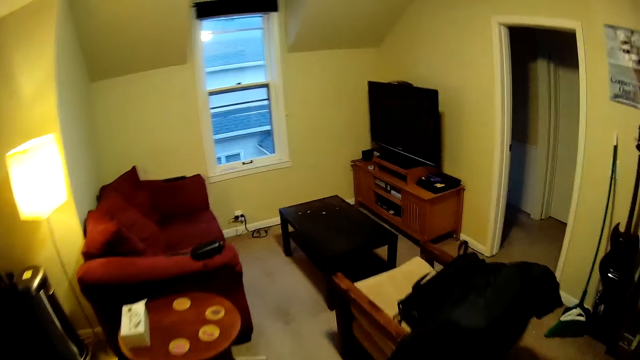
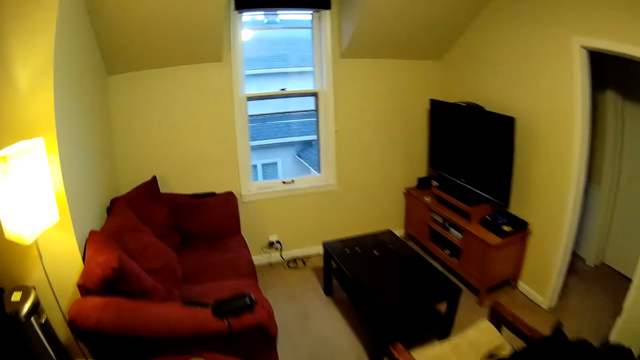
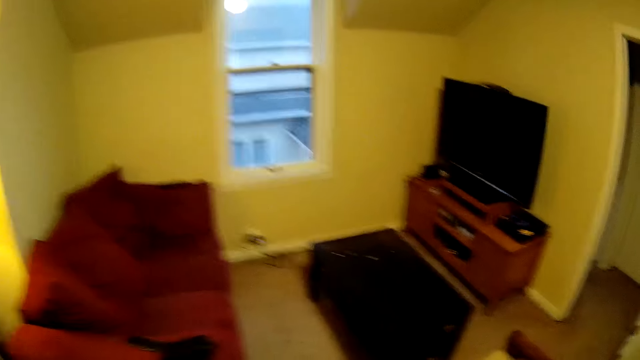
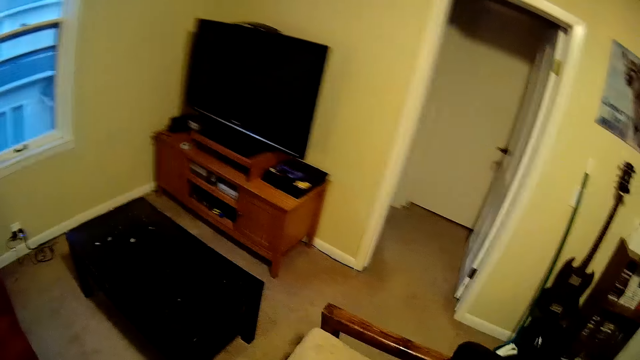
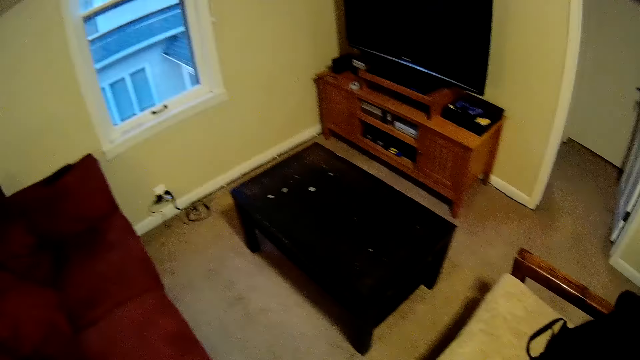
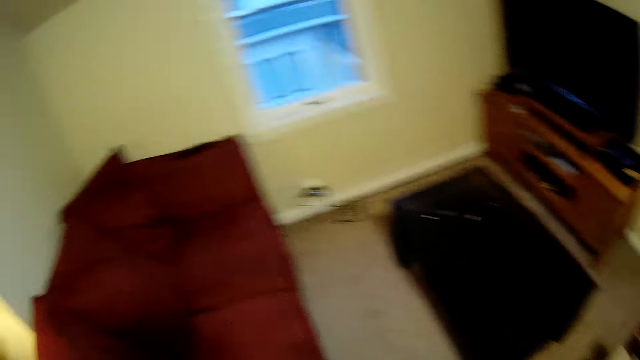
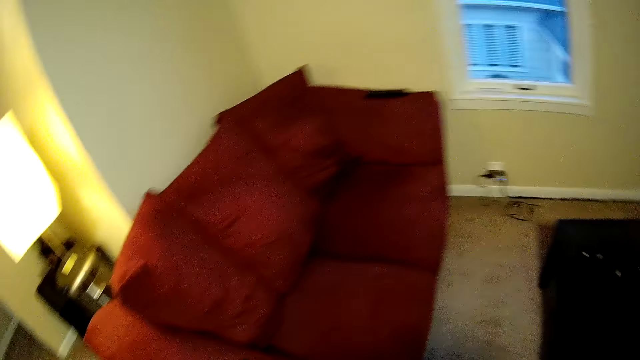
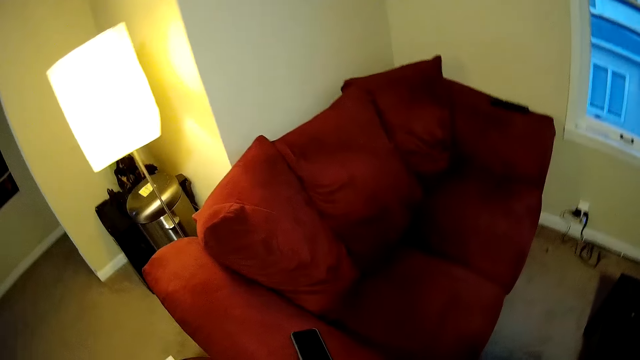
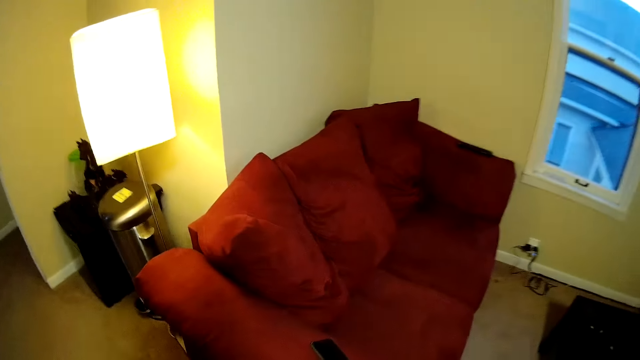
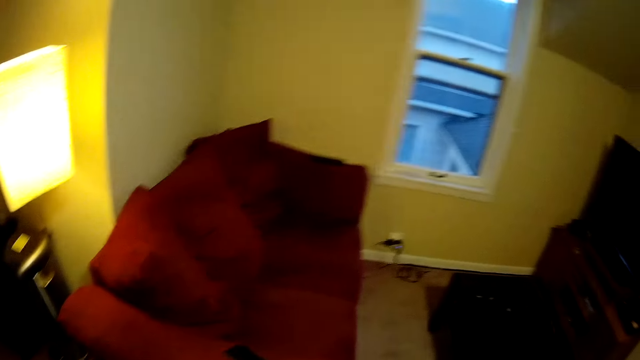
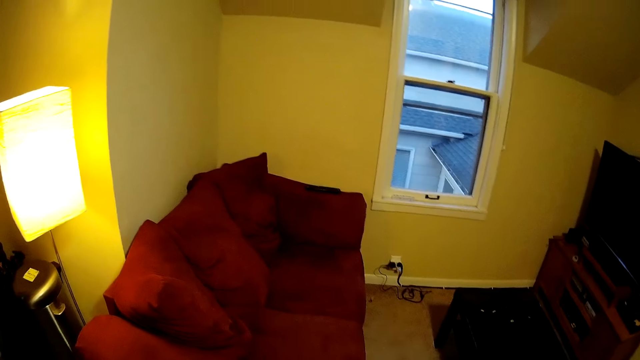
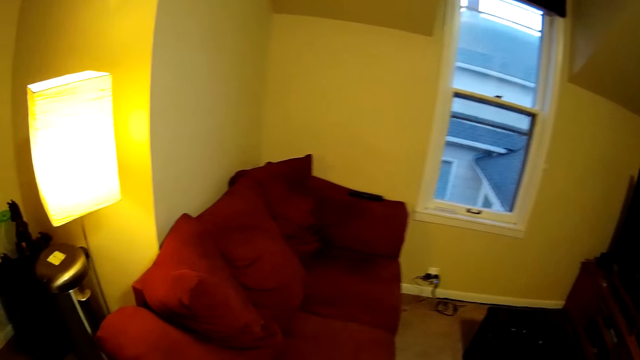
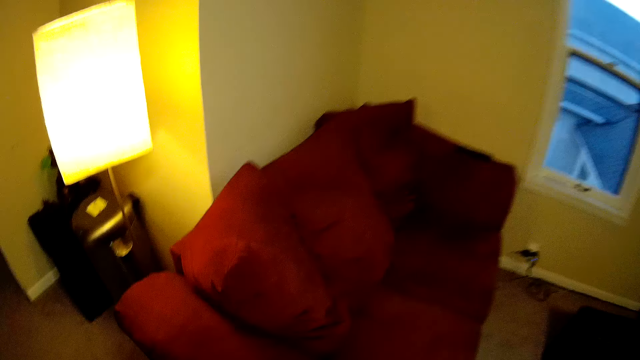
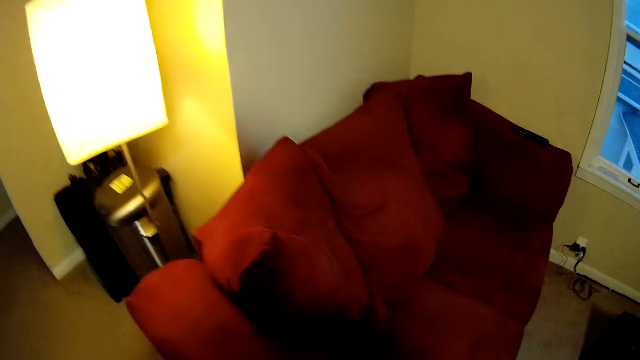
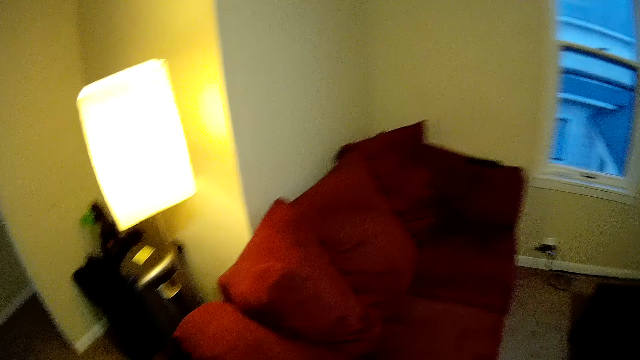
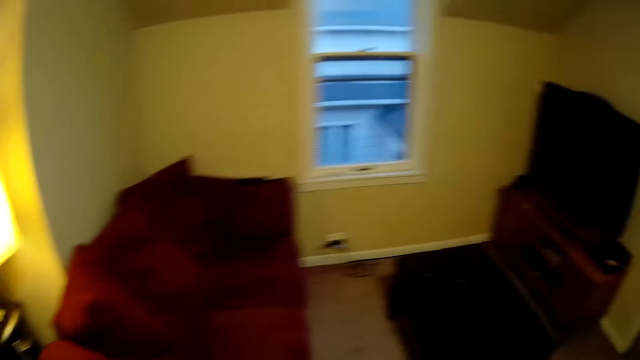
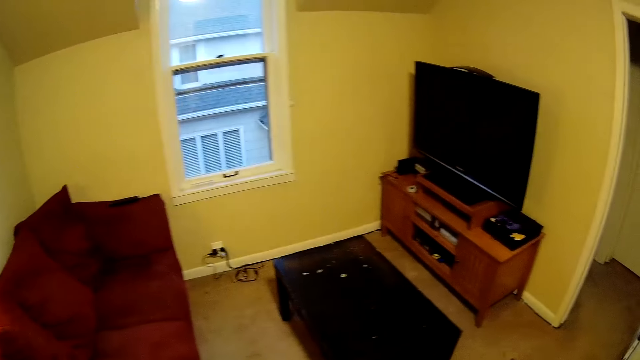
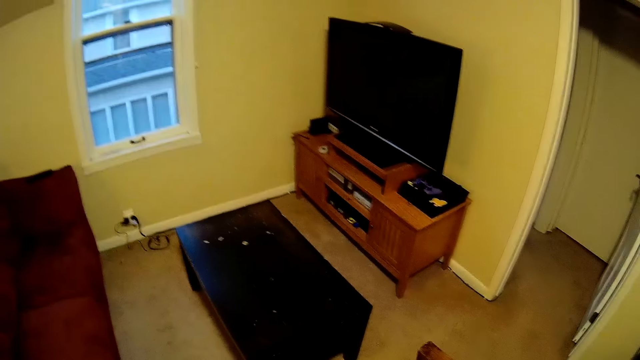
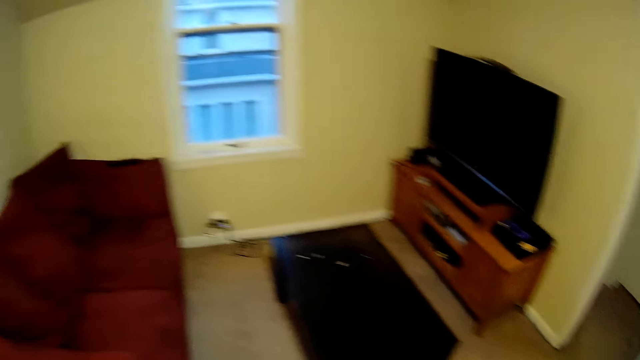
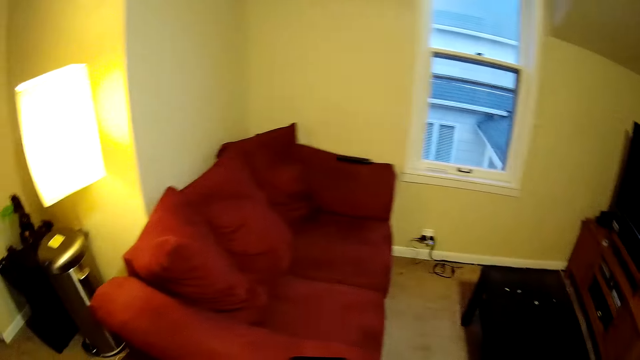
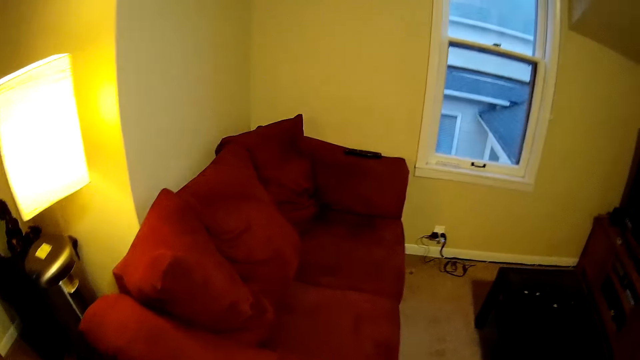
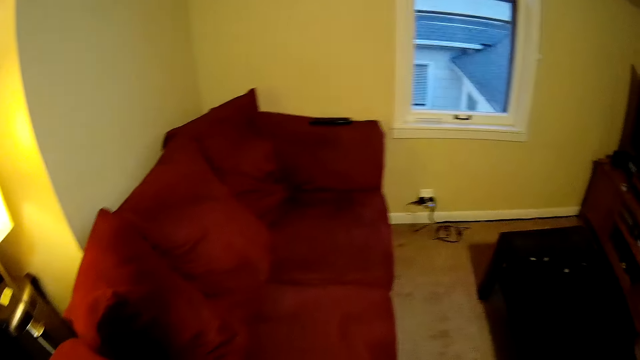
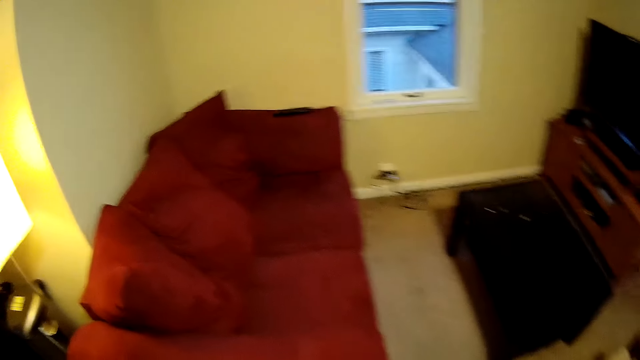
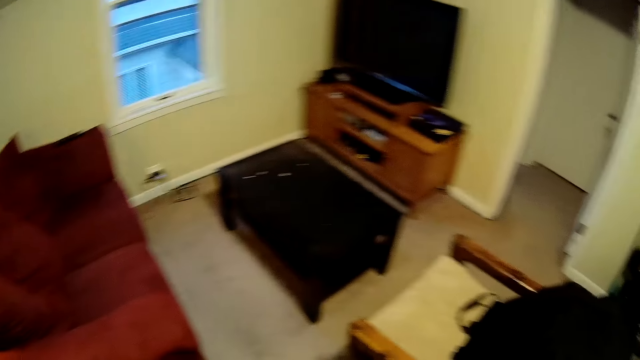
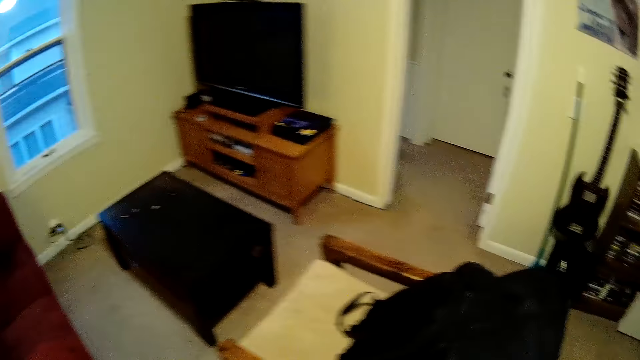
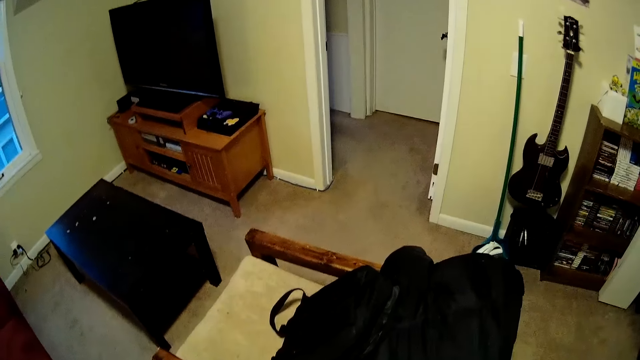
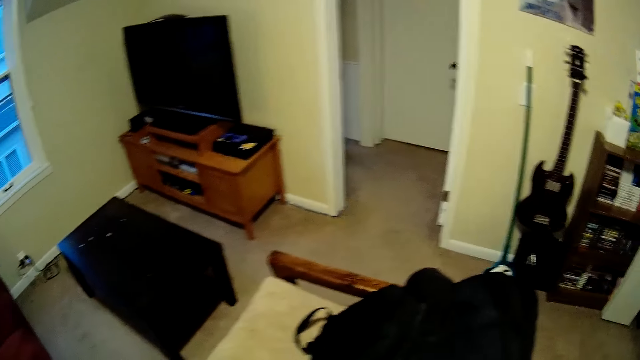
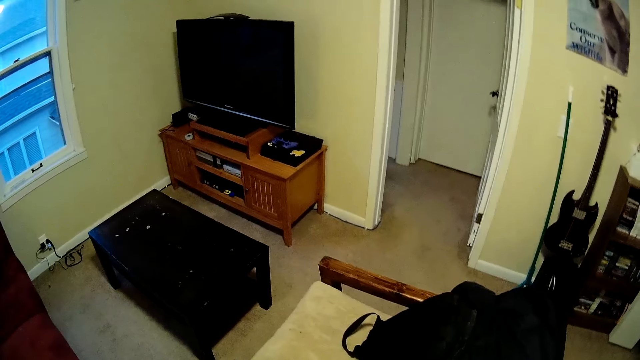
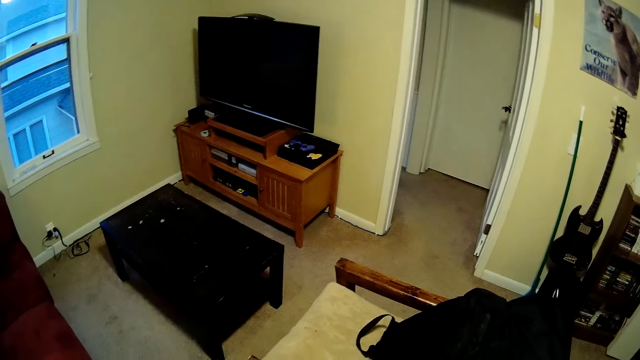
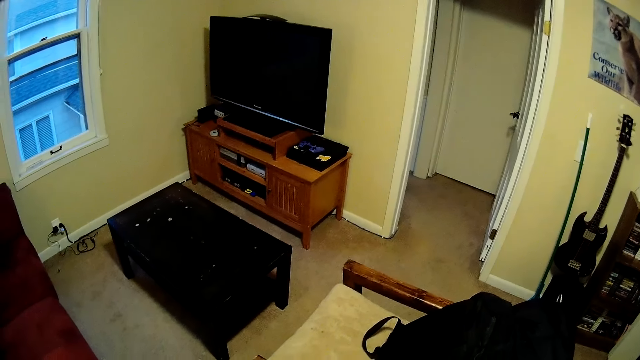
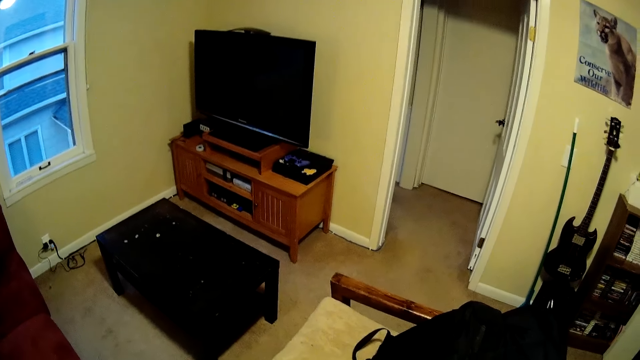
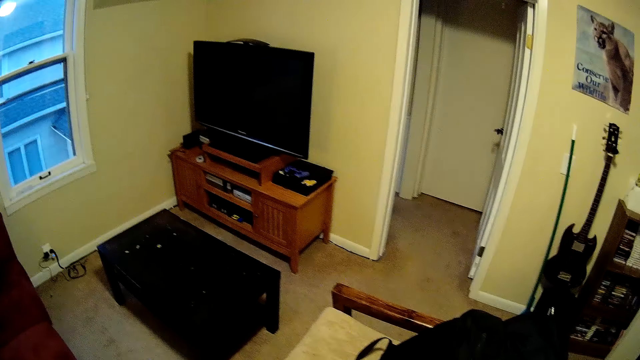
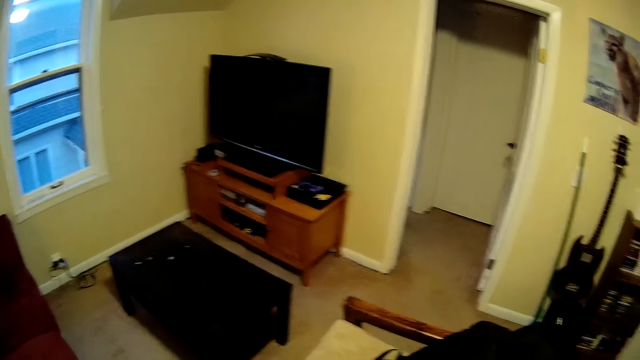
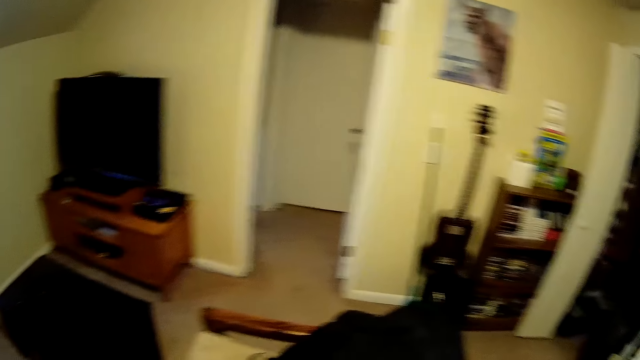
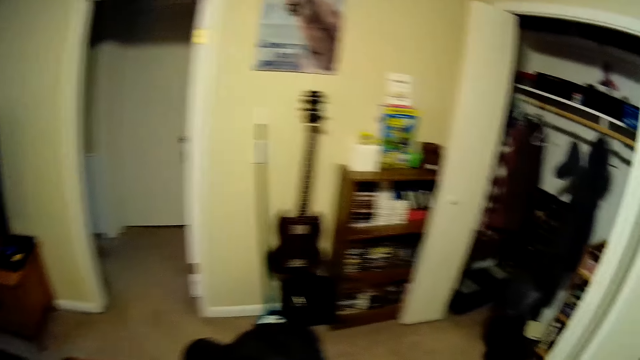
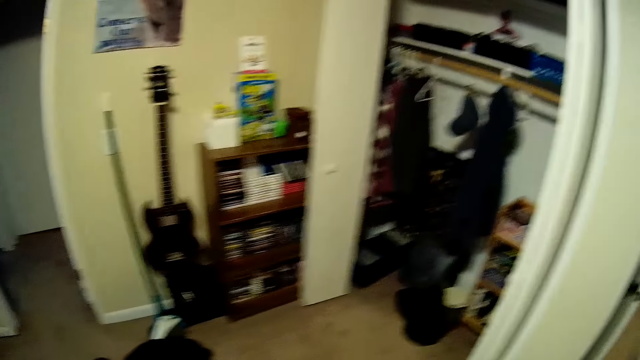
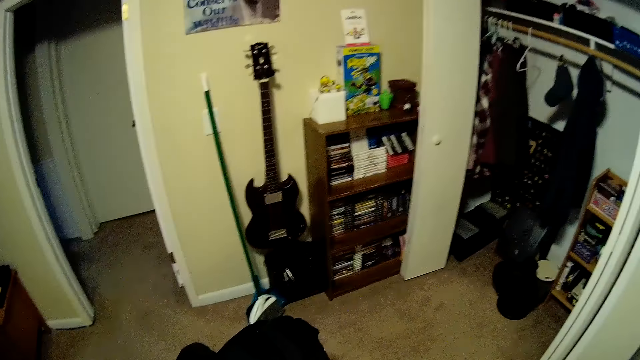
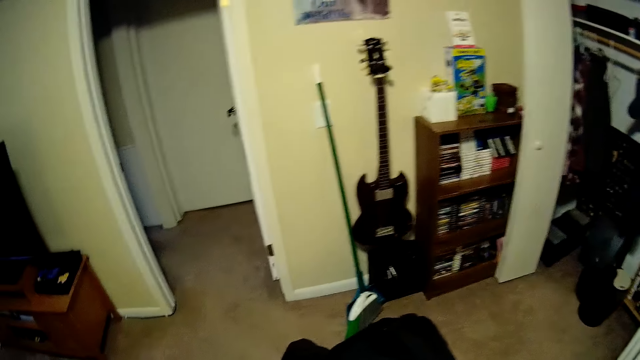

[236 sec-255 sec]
The camera wearer walks into the living room. They look around the room.

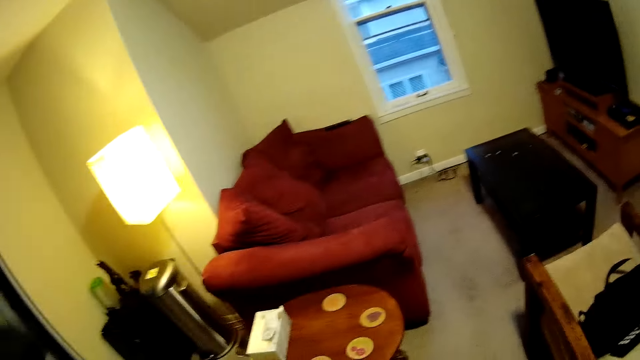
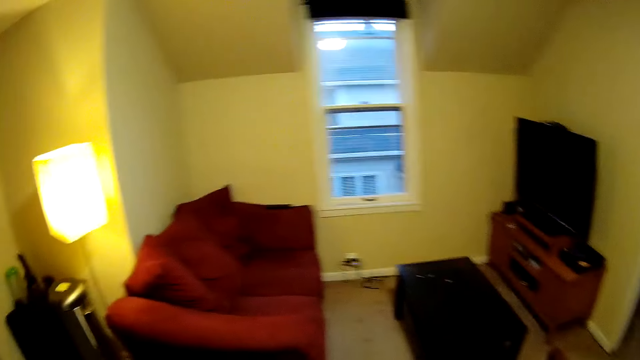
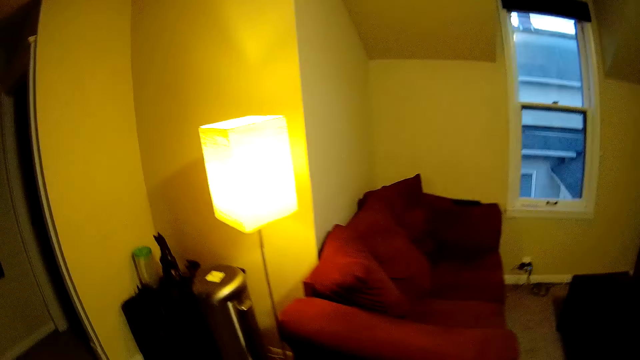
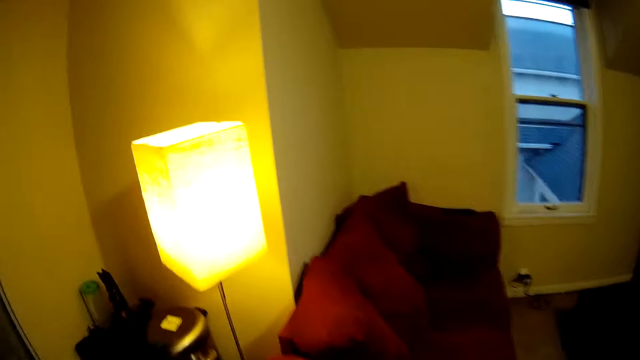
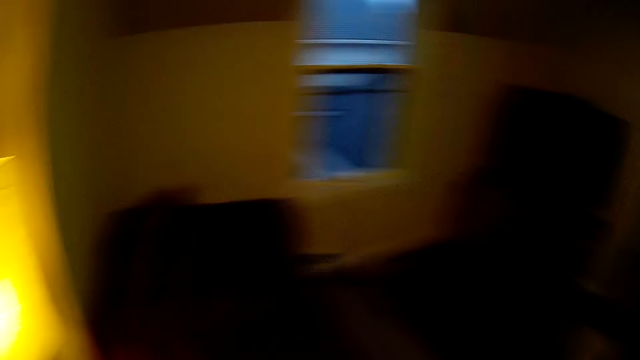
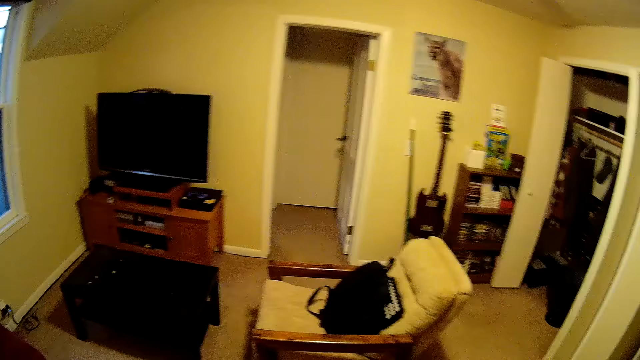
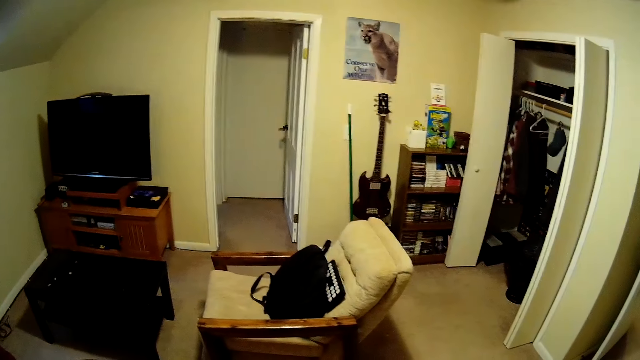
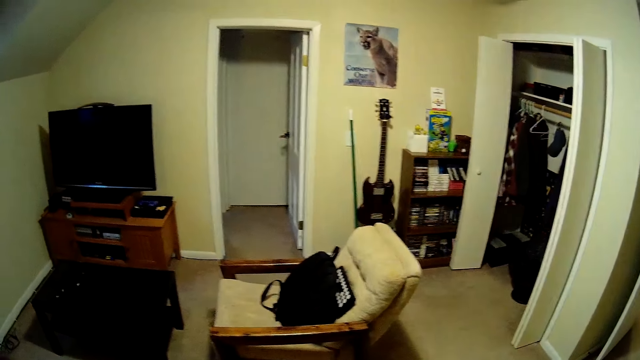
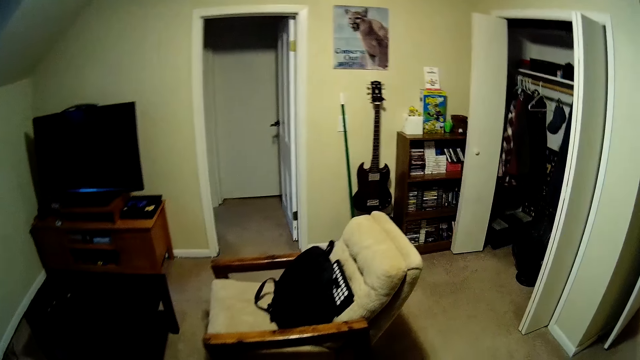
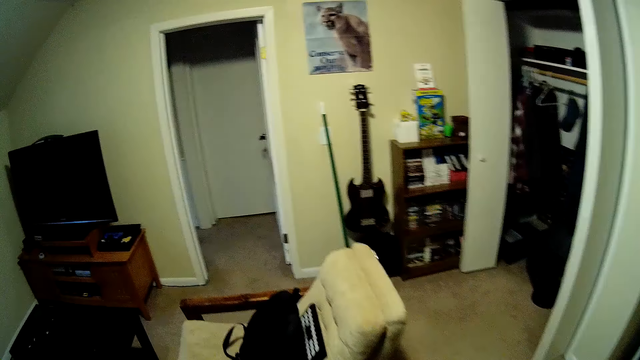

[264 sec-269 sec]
The camera wearer puts on a jacket. They turn around.
